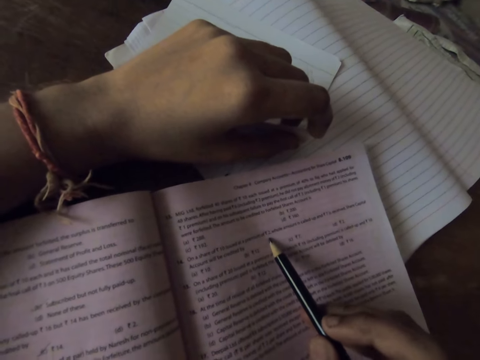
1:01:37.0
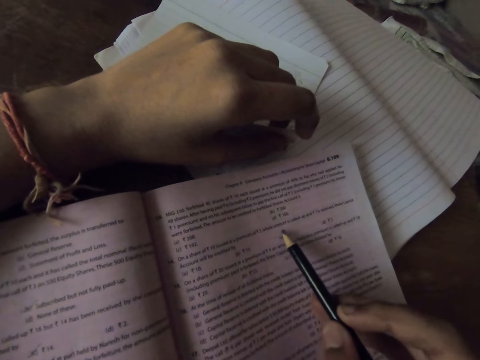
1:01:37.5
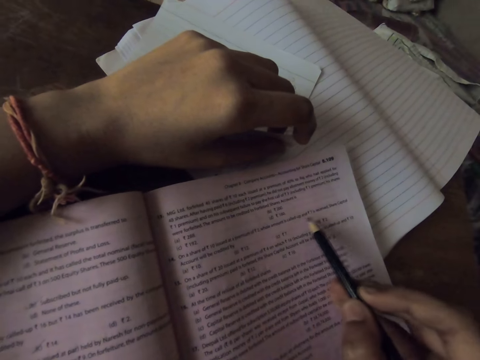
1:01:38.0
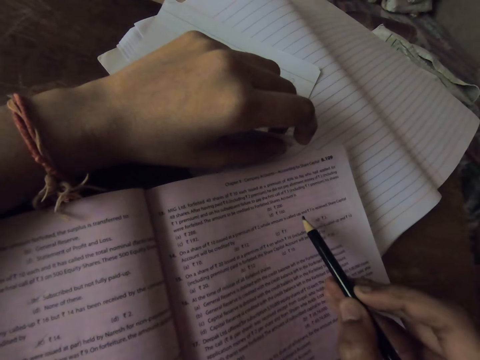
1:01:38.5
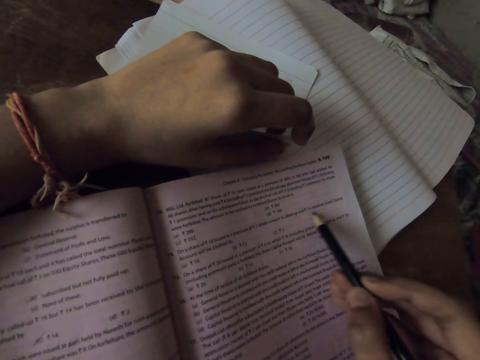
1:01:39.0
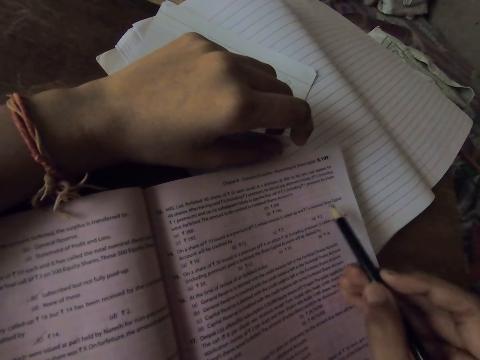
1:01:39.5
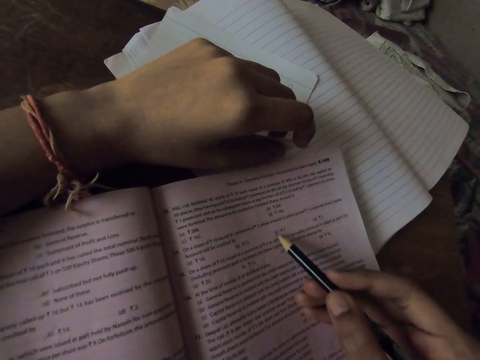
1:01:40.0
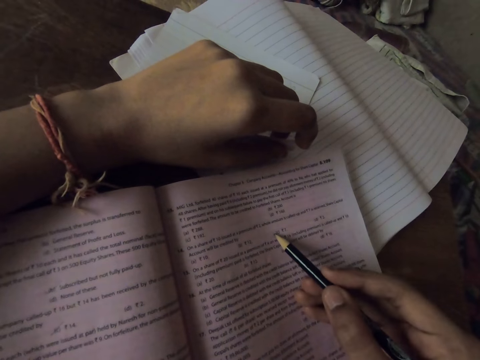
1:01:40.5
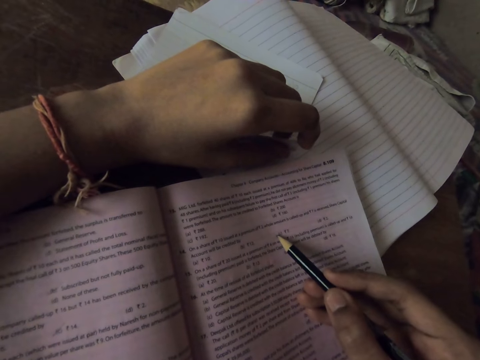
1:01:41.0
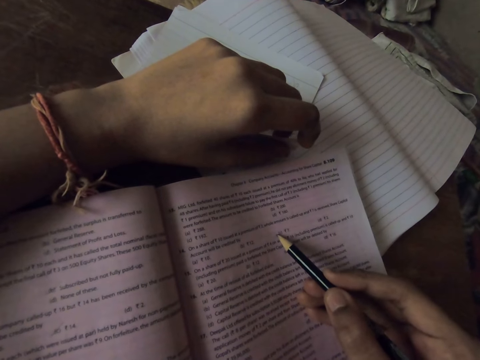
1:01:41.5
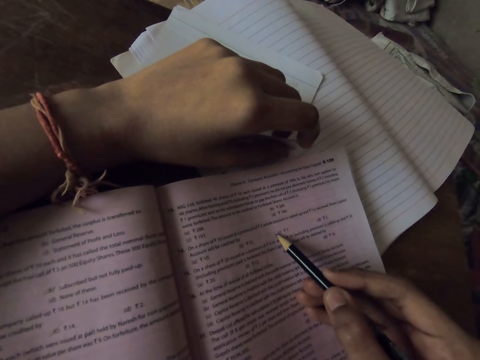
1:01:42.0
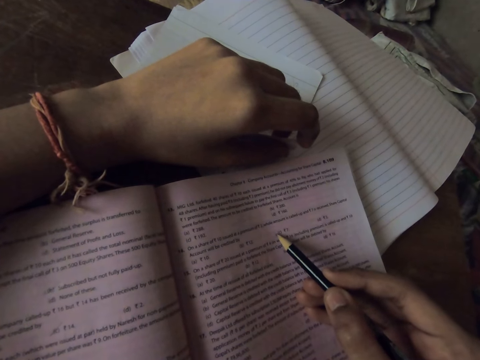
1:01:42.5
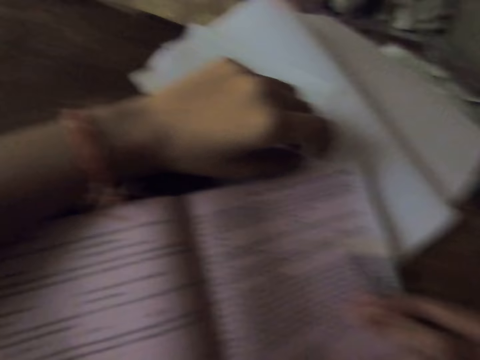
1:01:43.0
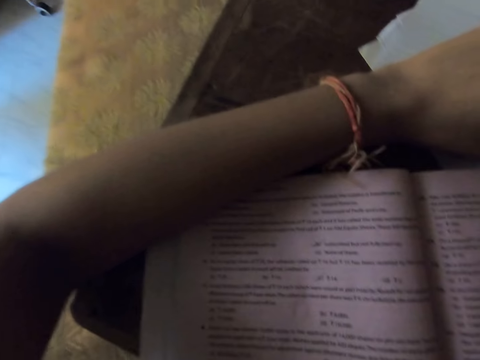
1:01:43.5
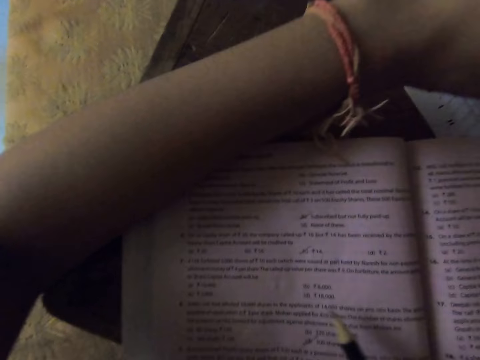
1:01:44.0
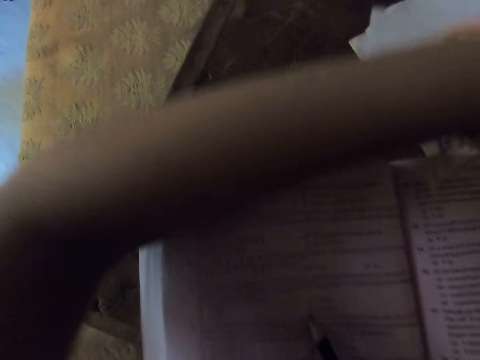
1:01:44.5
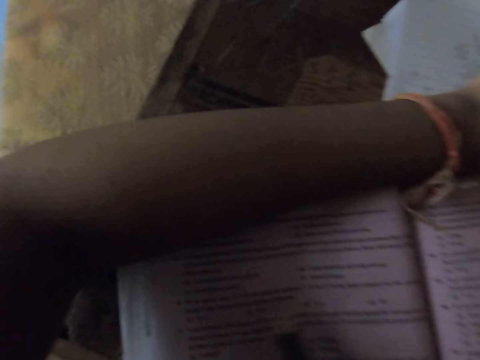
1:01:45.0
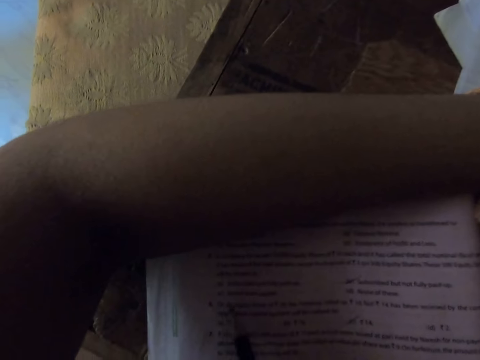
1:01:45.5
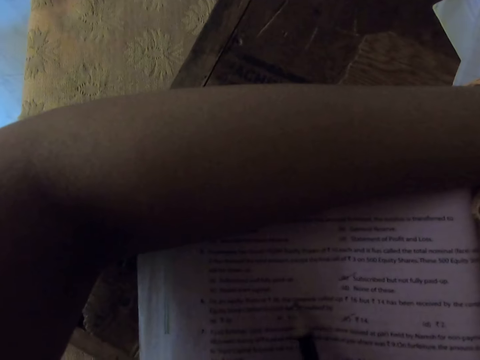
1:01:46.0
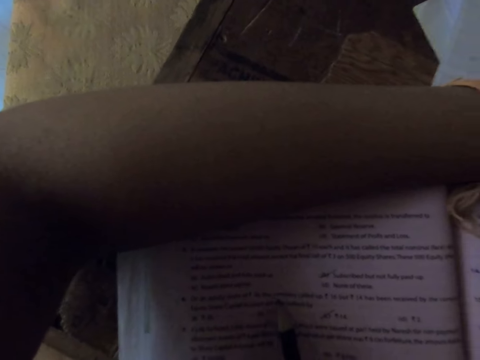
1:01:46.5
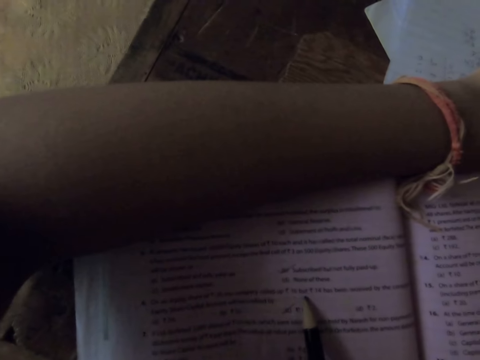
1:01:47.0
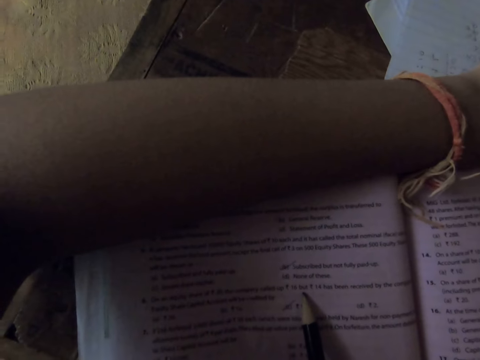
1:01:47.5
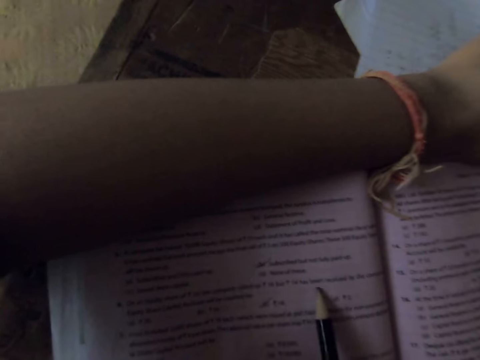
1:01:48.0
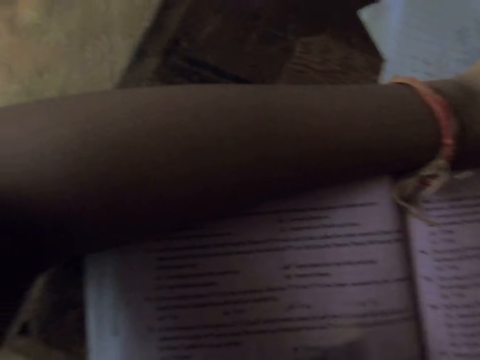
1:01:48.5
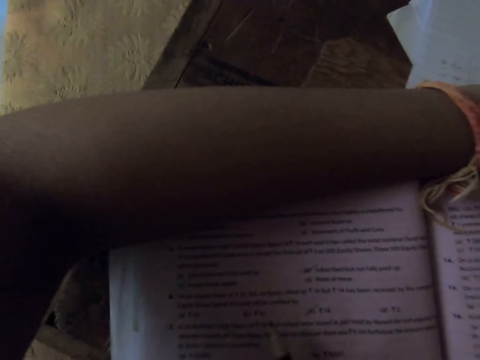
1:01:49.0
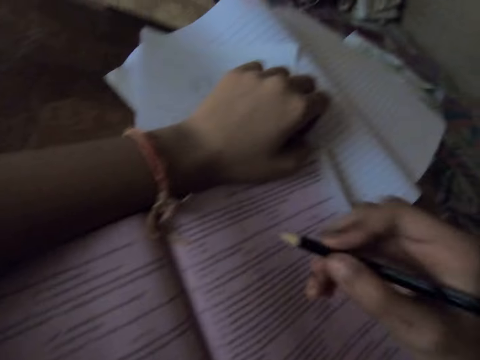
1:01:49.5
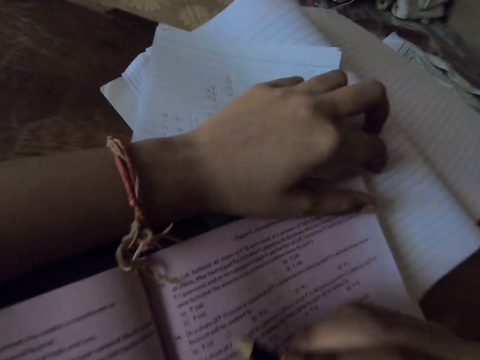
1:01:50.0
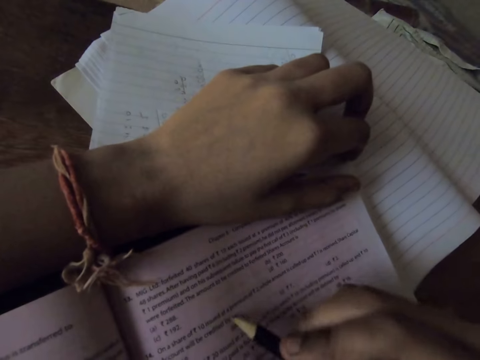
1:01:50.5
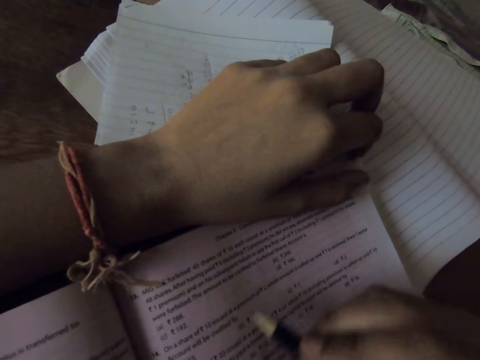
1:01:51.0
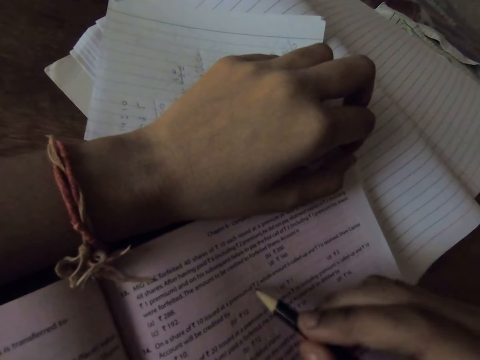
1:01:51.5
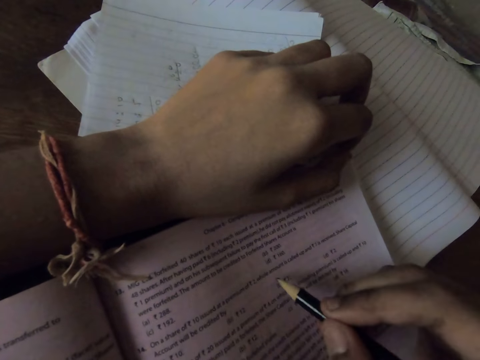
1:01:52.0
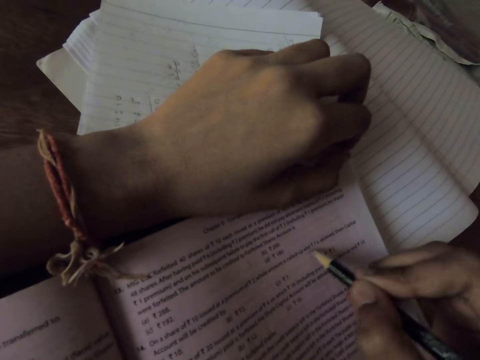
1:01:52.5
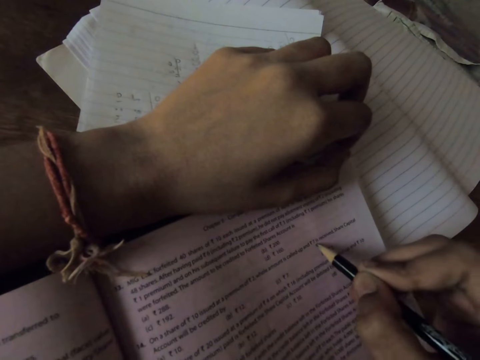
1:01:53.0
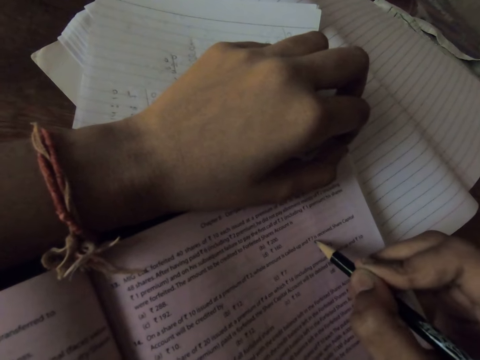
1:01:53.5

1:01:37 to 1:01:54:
The camera wearer slightly touches the book with the pencil. She pauses. She moves her right hand. She moves her left hand. She points on the textbook with the pencil. She points on the textbook with the pencil again.

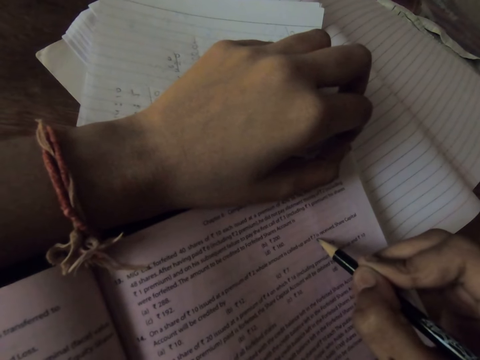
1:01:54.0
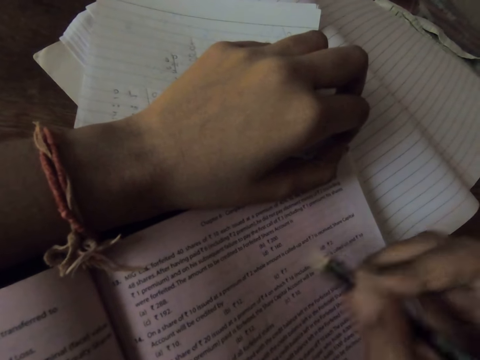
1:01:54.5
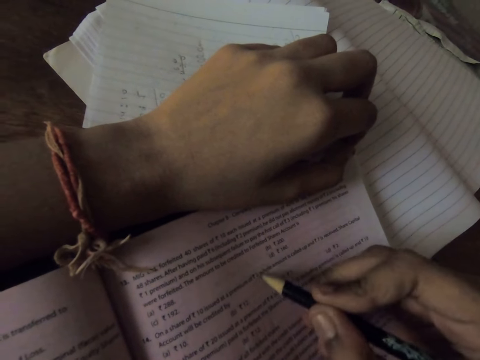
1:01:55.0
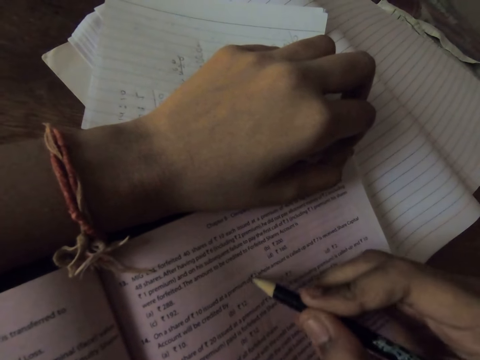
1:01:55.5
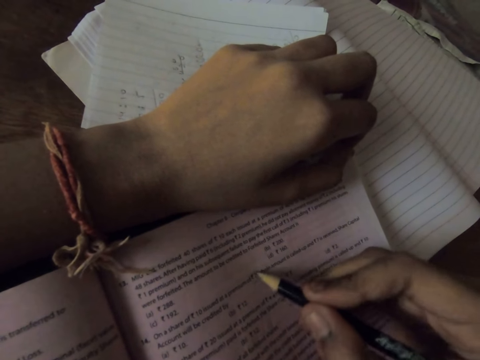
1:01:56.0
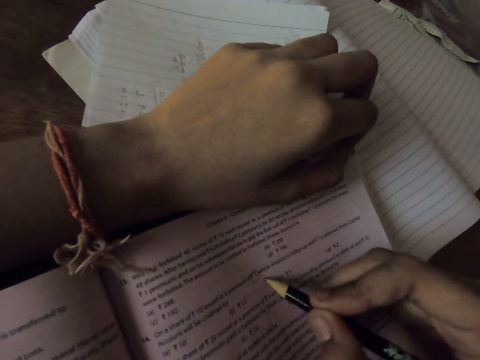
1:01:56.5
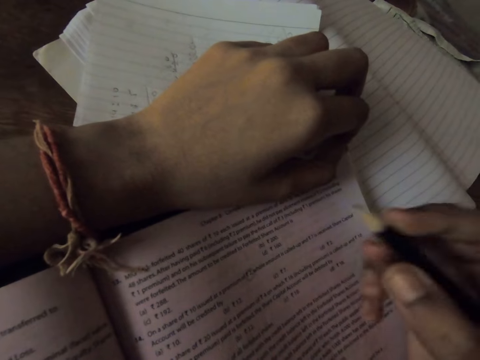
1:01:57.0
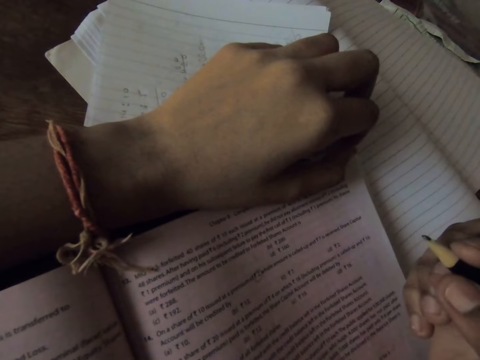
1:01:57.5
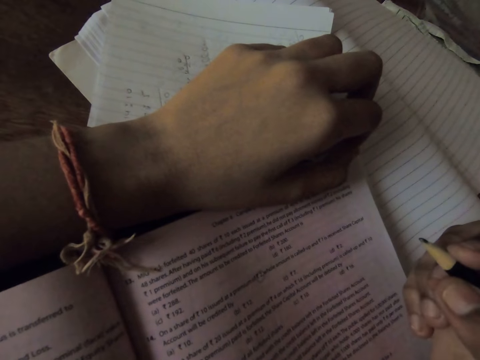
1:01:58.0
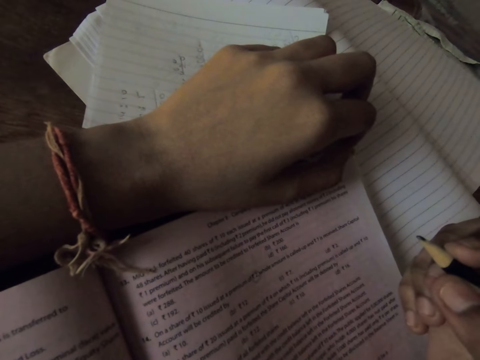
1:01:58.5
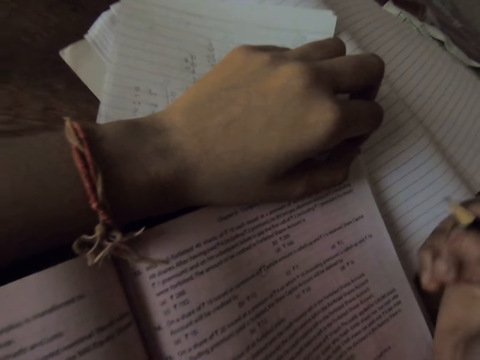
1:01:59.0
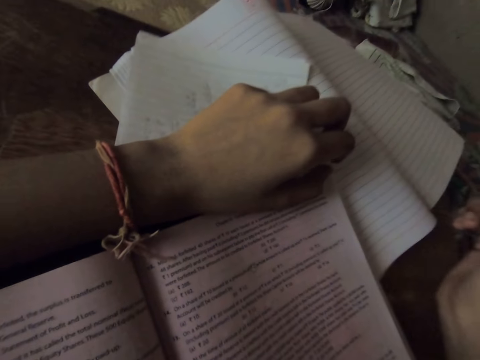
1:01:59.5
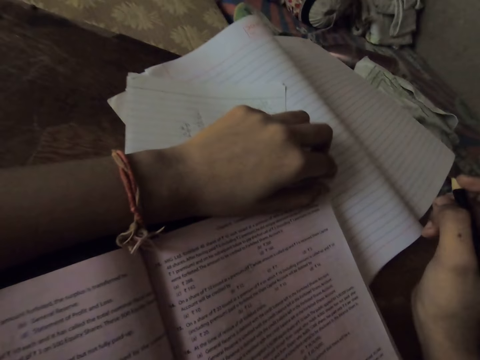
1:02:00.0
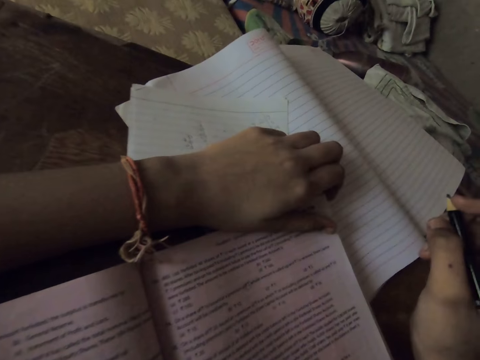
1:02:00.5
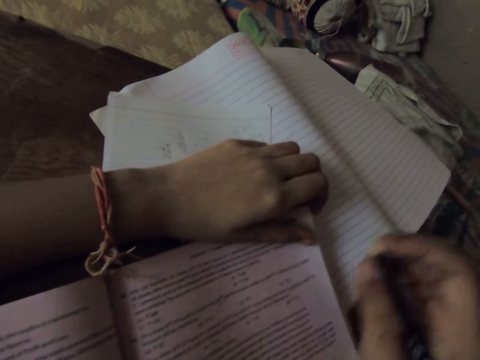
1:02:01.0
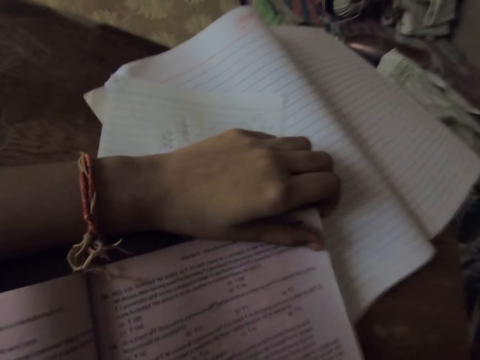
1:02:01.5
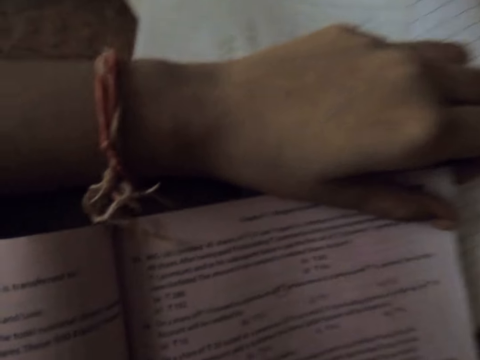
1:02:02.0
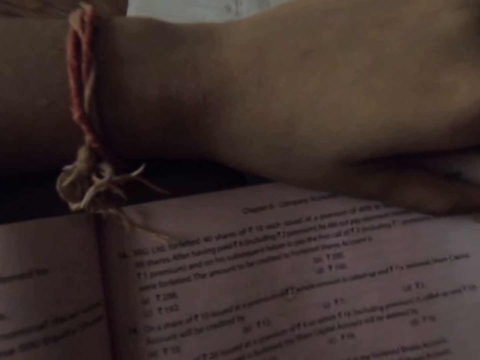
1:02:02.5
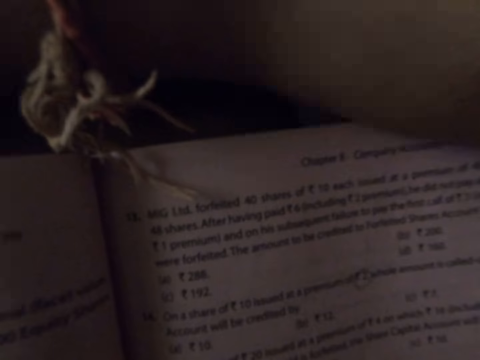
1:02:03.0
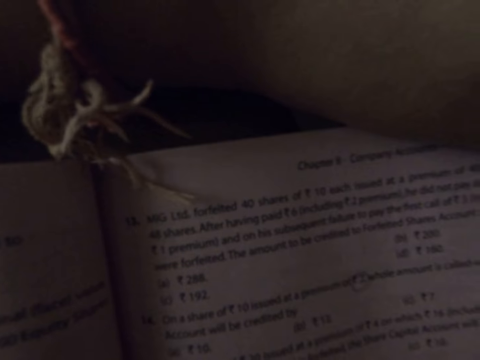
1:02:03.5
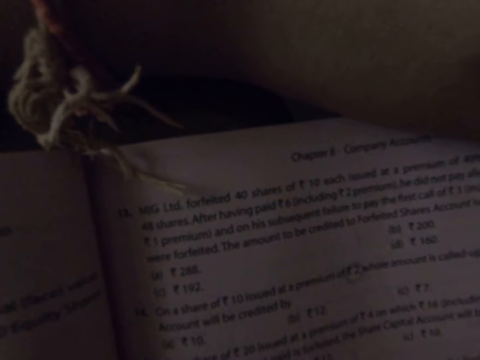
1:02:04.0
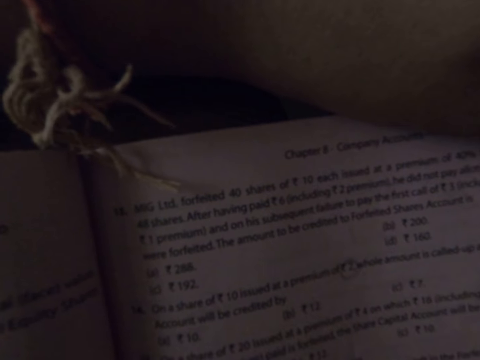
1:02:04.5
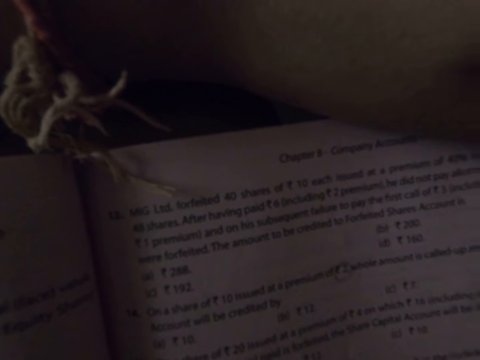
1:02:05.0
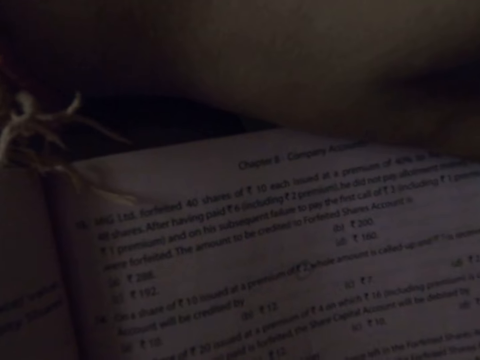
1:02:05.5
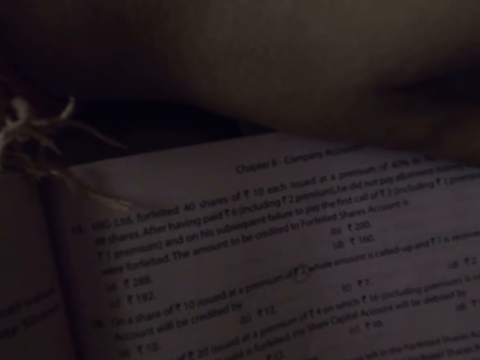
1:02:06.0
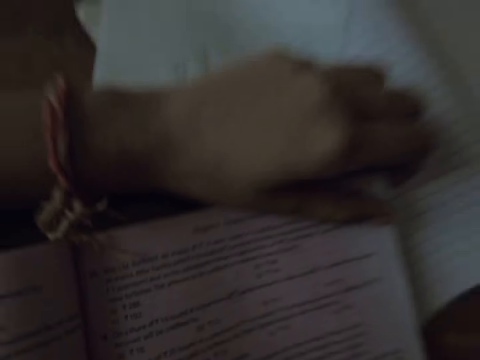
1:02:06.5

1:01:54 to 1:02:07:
The camera wearer writes on the textbook with the pencil. She highlights a sentence with the pencil. She holds the pencil. She moves her left hand. She moves her head.
